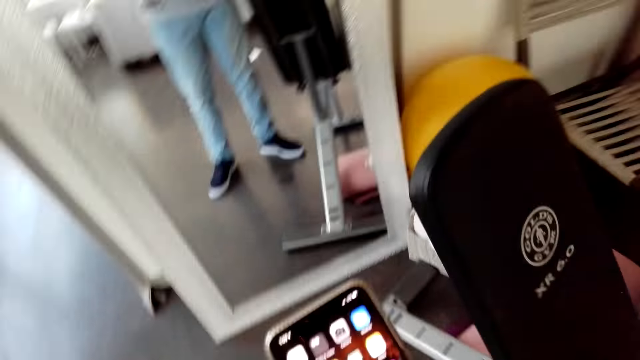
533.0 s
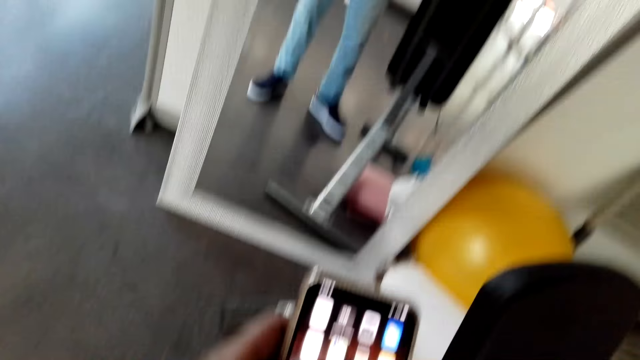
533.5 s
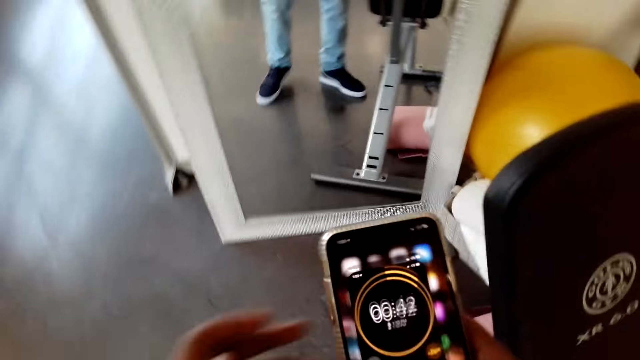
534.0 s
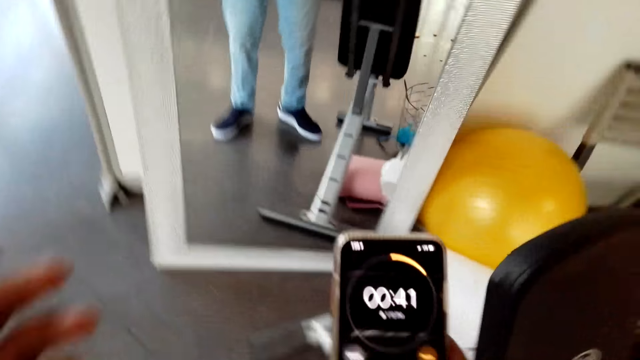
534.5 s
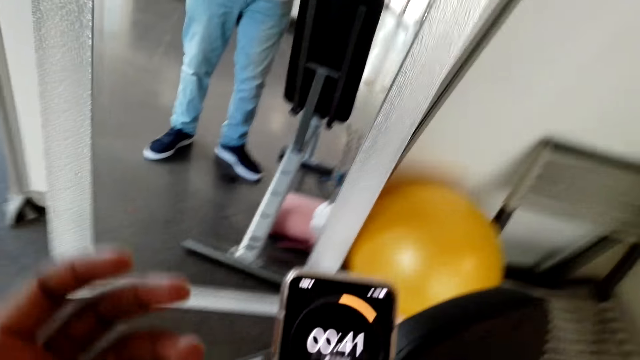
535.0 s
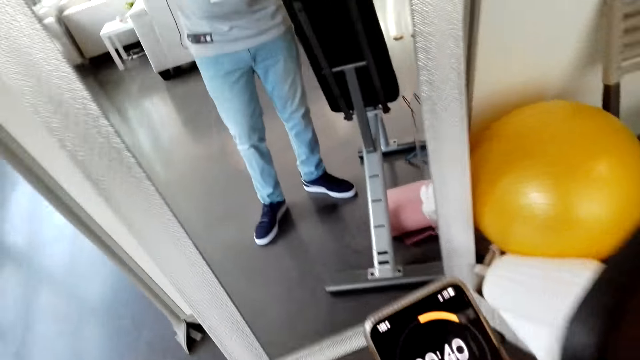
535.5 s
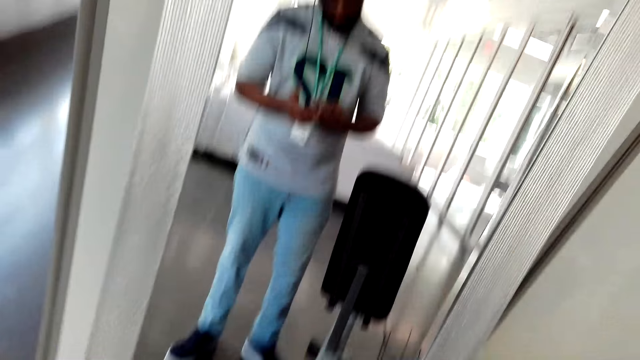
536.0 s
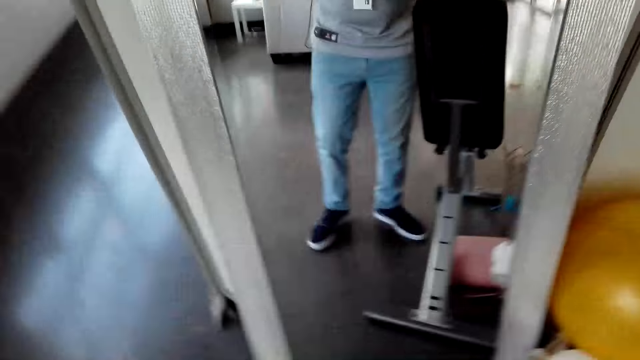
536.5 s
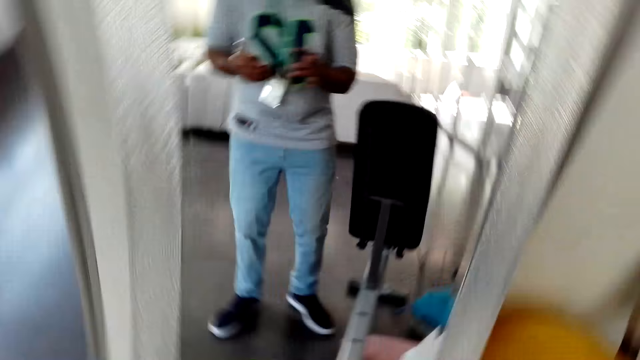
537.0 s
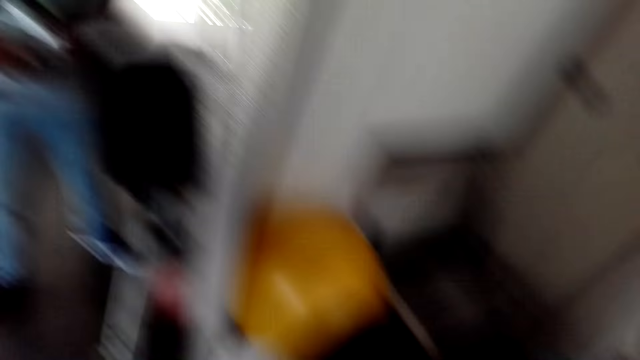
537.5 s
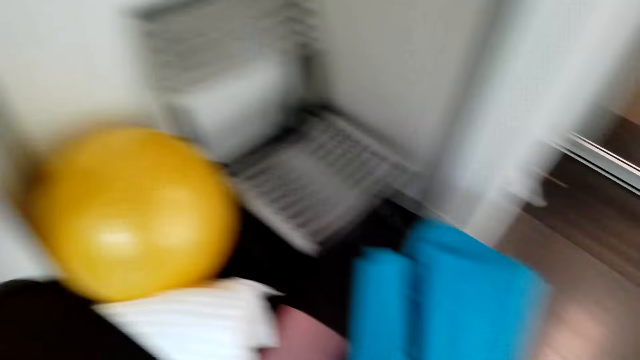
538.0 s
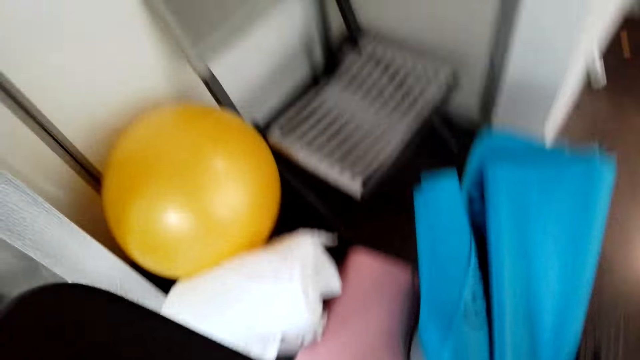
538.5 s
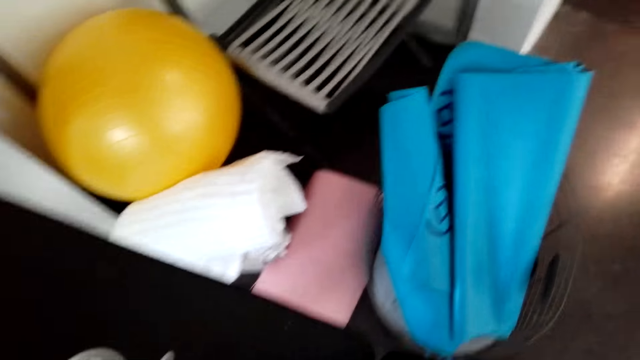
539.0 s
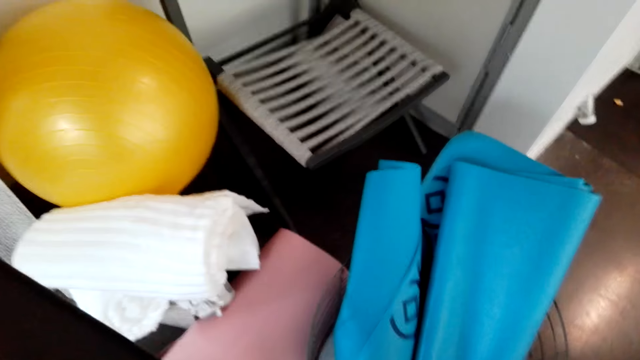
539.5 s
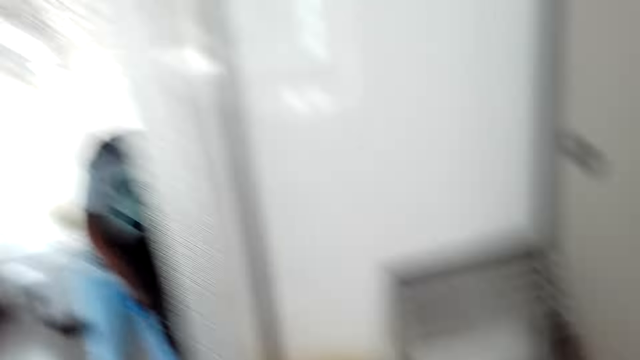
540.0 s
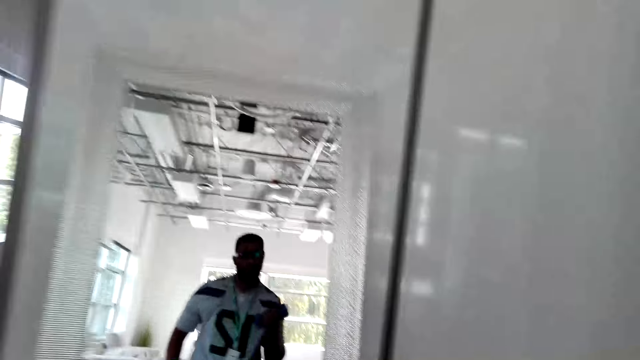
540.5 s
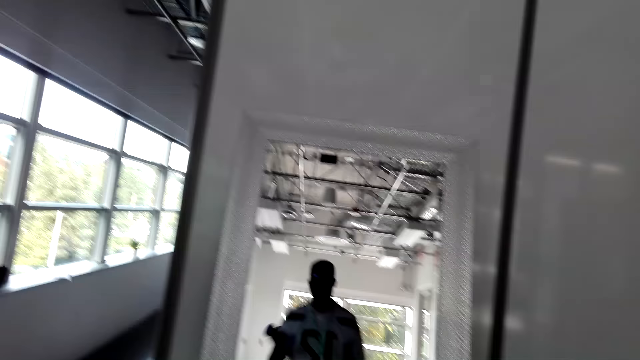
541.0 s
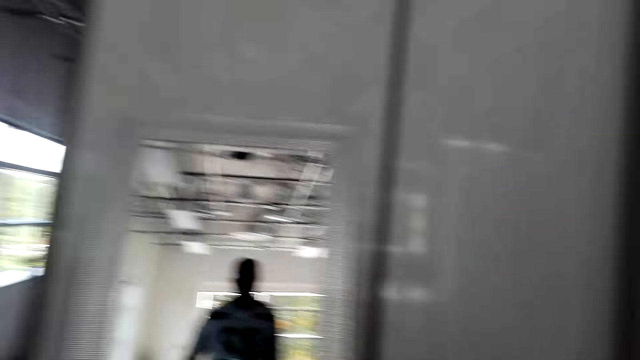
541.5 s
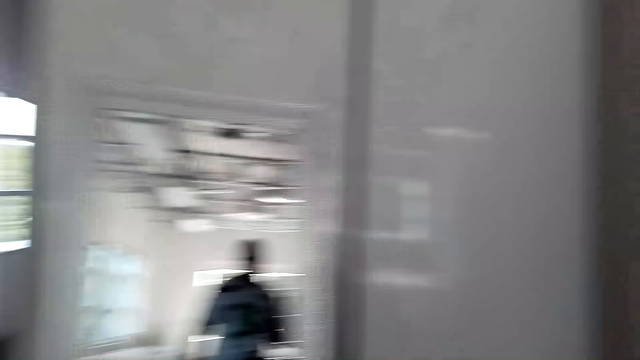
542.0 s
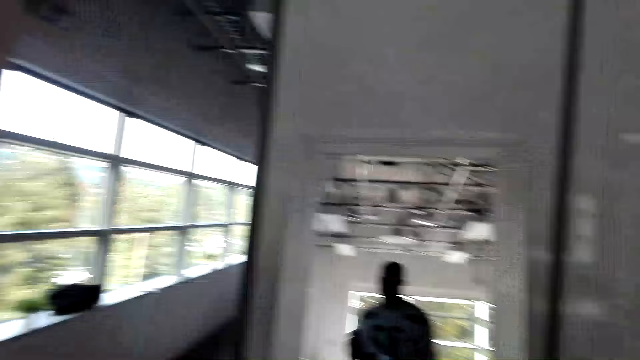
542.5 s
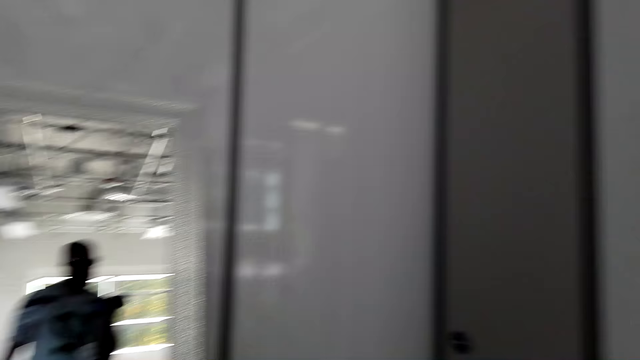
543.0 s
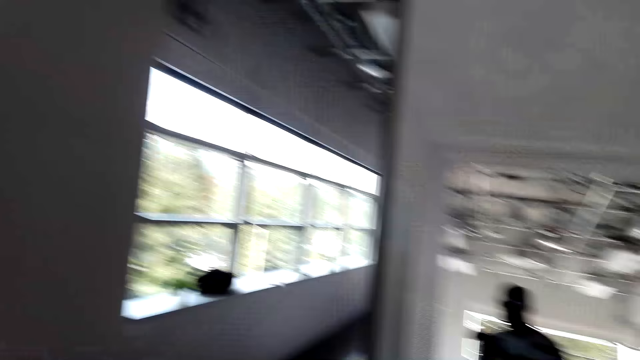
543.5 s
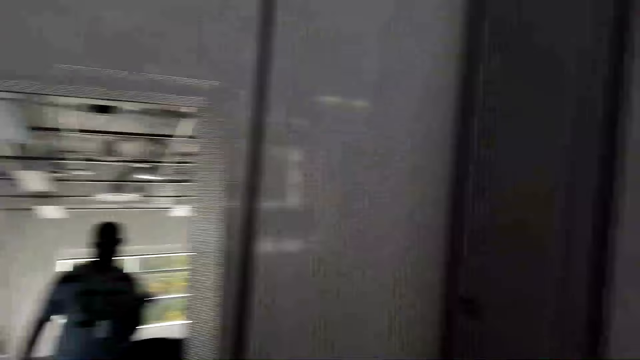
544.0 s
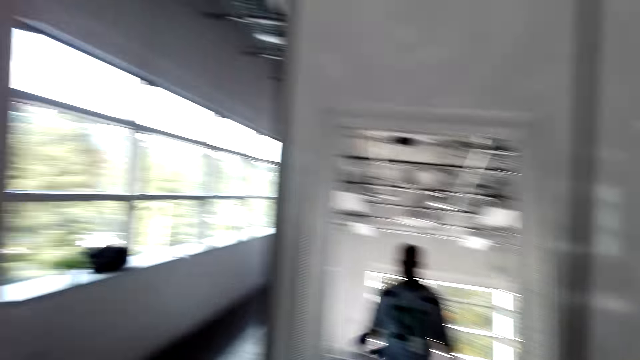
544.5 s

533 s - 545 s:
The camera wearer lifts blue dumbbells.

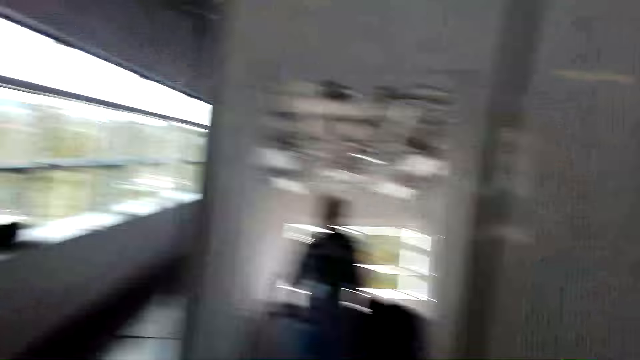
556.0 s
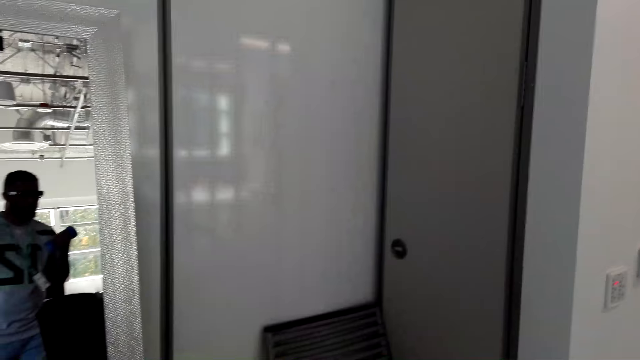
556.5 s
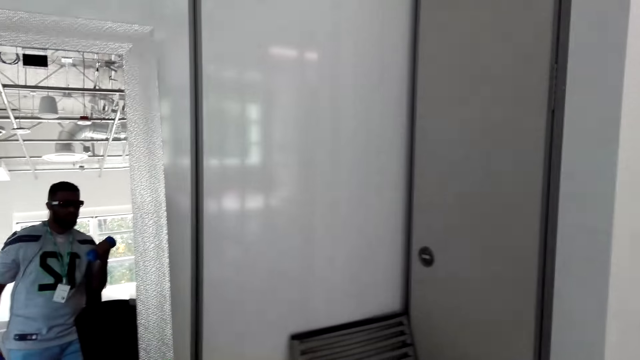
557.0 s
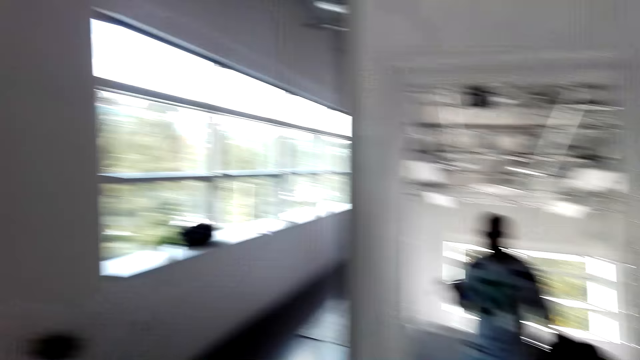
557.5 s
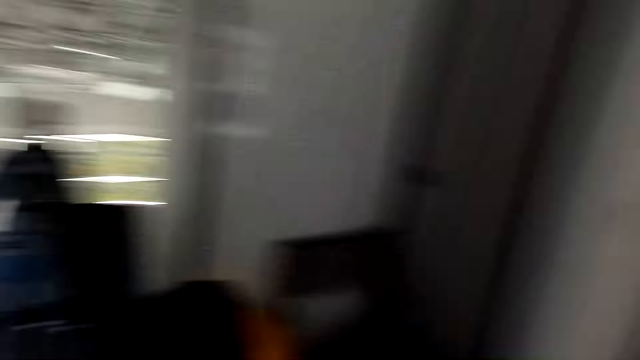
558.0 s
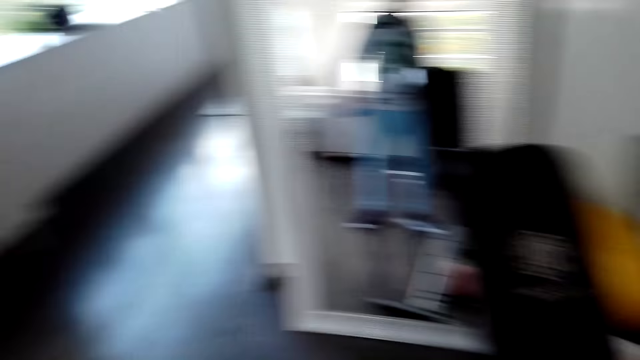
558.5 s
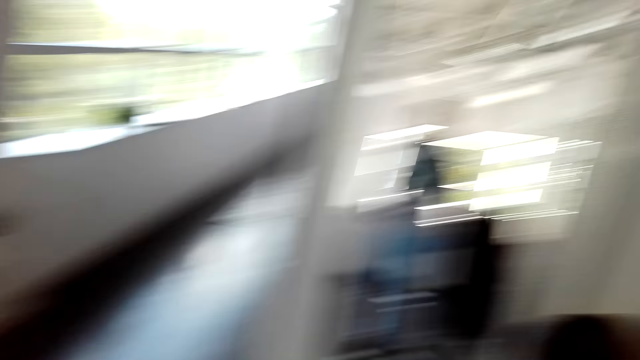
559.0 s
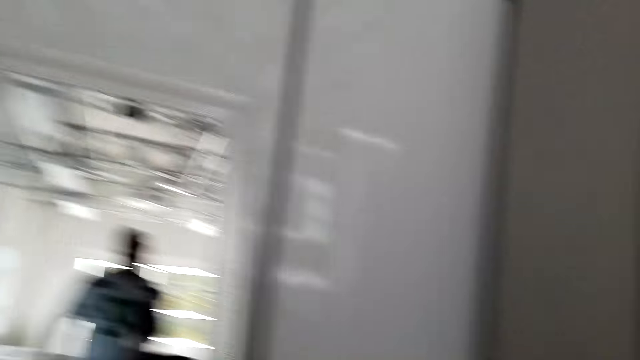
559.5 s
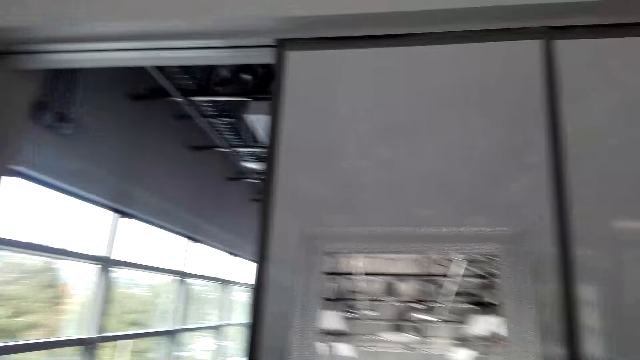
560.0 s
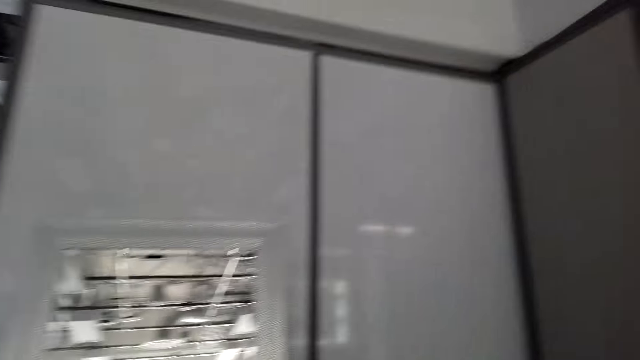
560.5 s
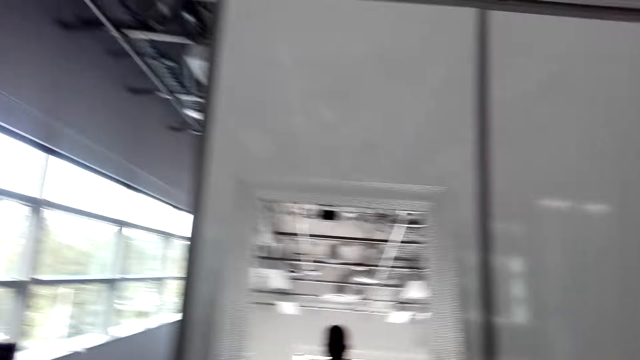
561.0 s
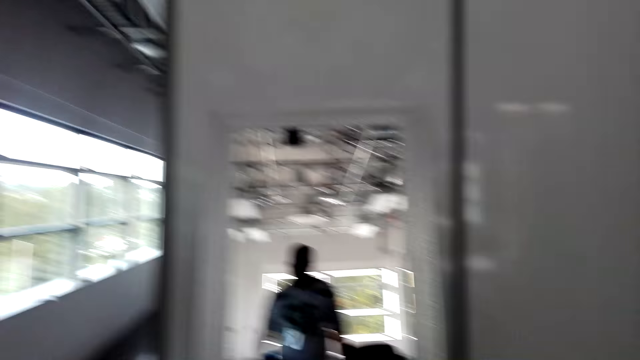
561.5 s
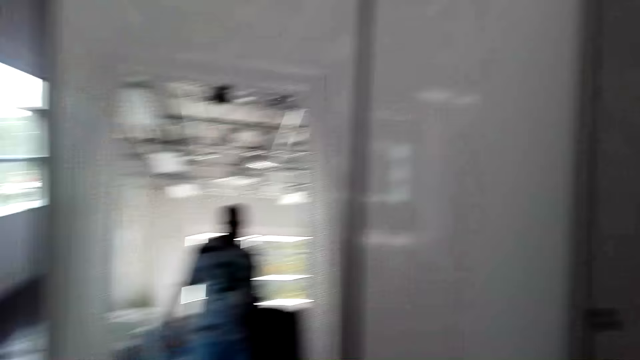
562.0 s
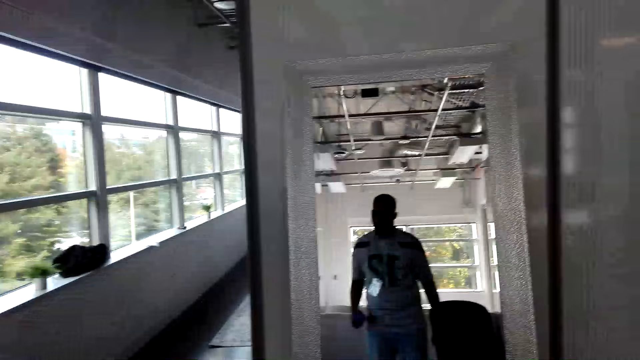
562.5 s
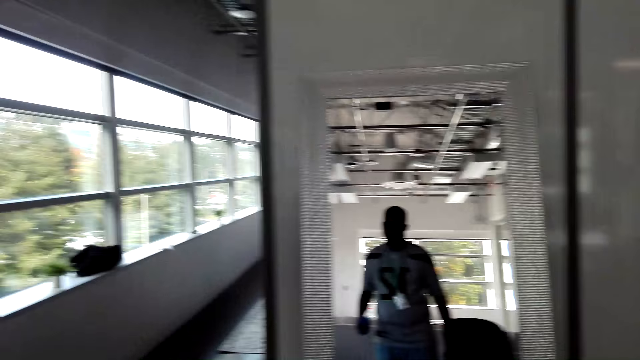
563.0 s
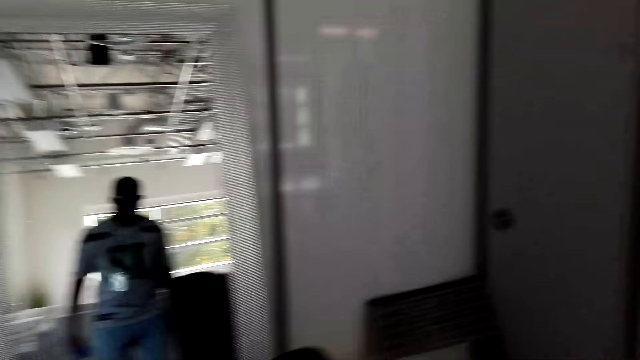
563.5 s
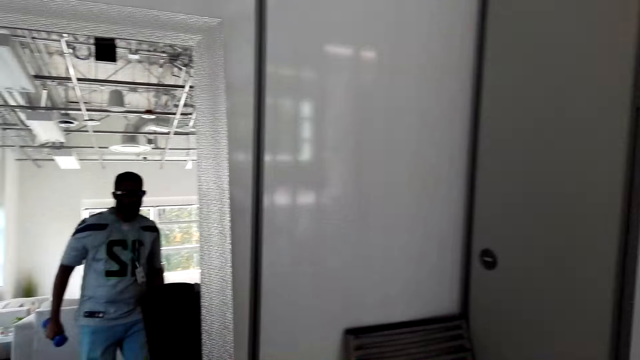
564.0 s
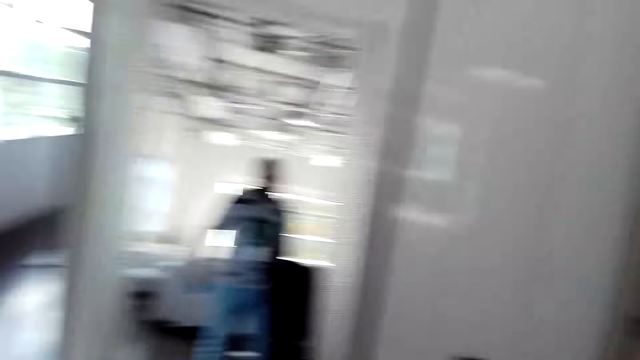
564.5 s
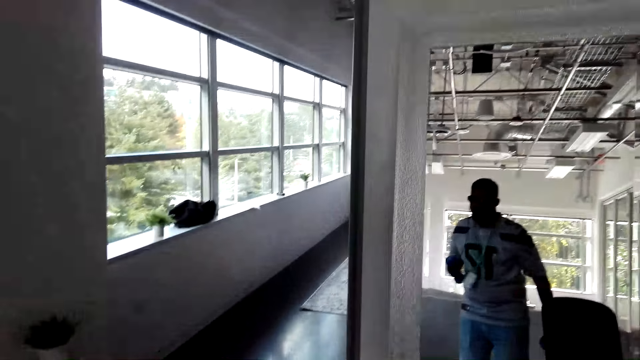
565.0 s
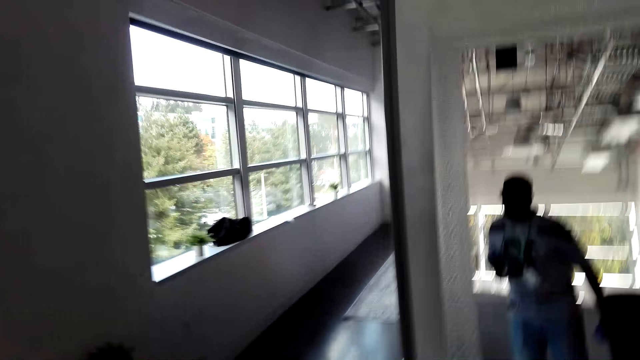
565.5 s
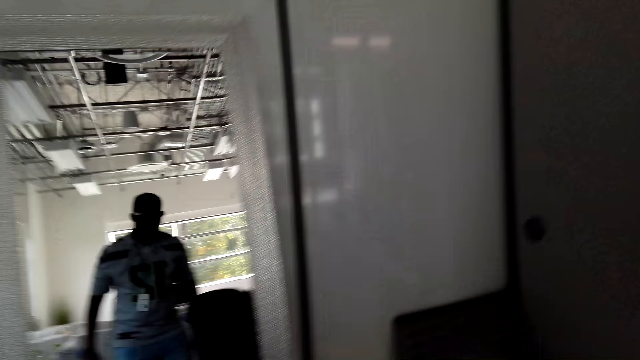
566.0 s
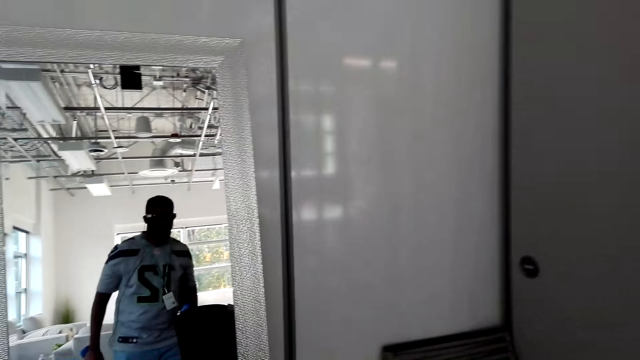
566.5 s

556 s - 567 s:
The camera wearer looks around. They lift weights.
